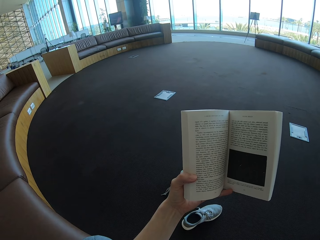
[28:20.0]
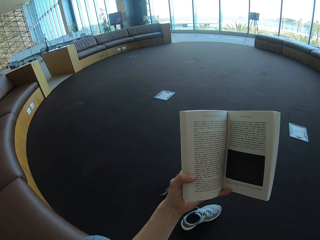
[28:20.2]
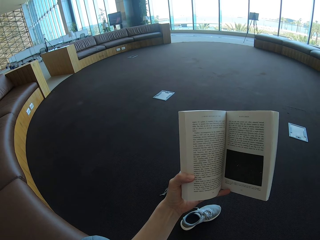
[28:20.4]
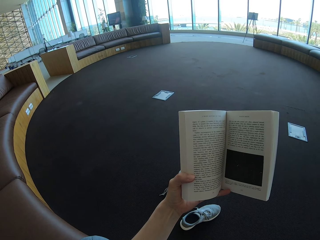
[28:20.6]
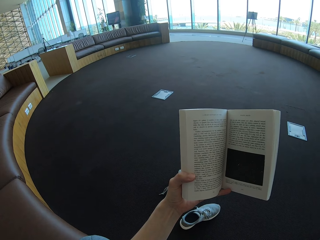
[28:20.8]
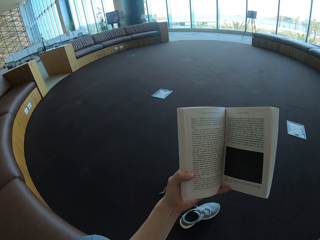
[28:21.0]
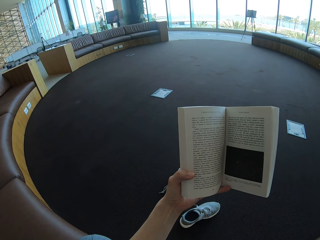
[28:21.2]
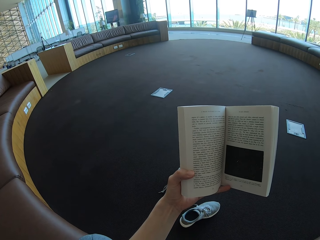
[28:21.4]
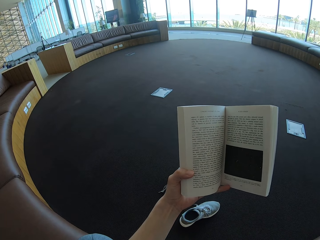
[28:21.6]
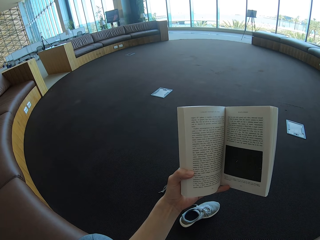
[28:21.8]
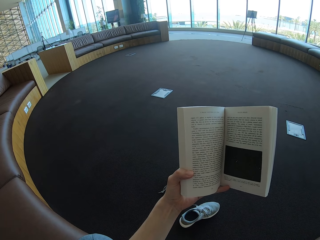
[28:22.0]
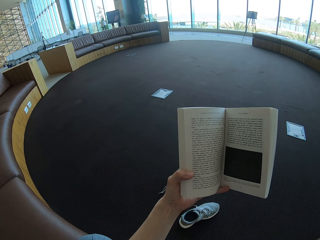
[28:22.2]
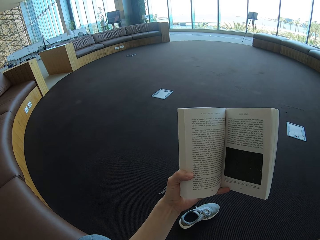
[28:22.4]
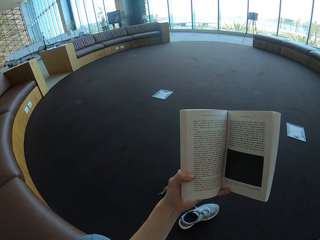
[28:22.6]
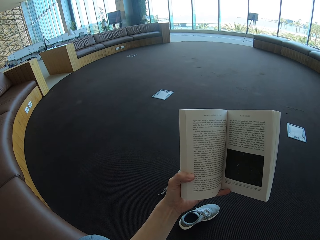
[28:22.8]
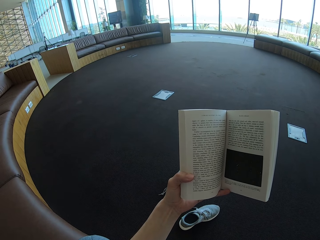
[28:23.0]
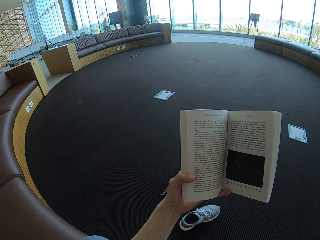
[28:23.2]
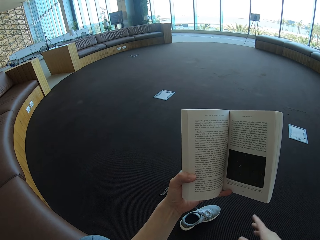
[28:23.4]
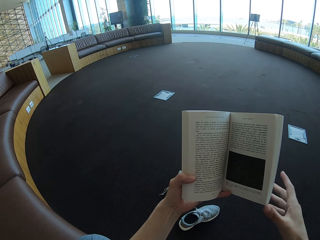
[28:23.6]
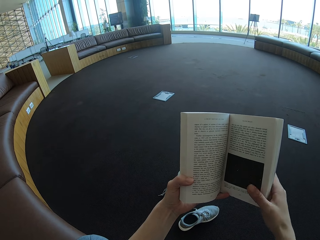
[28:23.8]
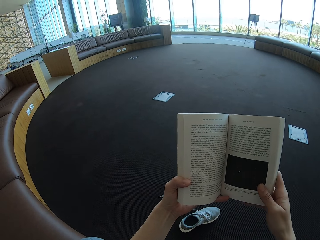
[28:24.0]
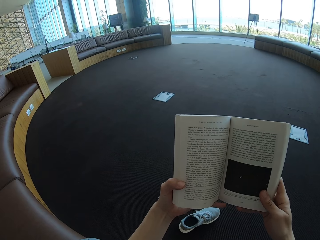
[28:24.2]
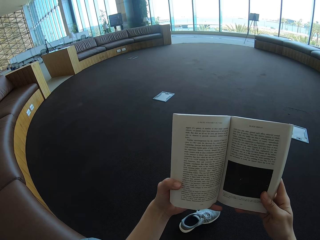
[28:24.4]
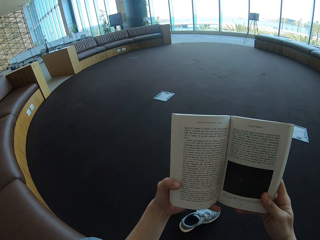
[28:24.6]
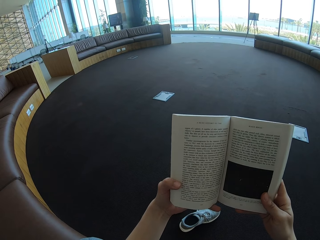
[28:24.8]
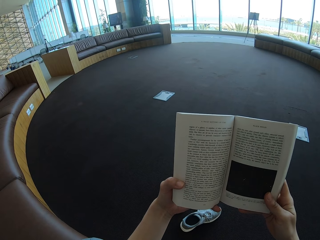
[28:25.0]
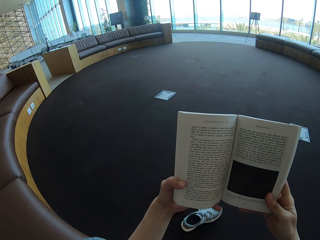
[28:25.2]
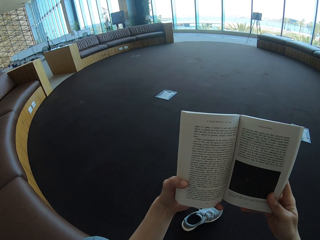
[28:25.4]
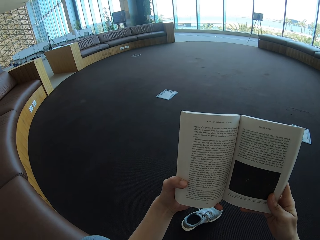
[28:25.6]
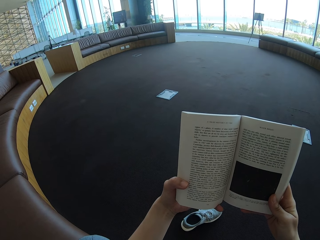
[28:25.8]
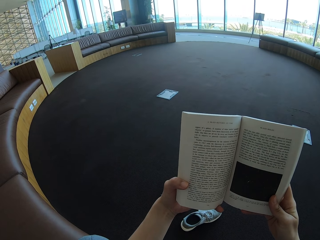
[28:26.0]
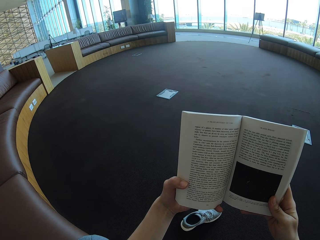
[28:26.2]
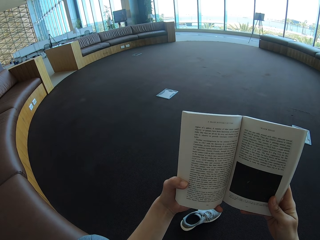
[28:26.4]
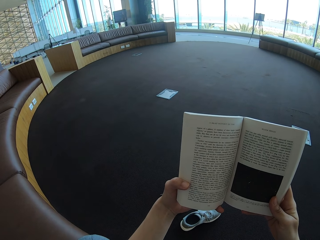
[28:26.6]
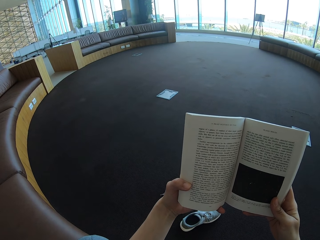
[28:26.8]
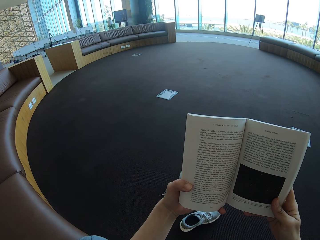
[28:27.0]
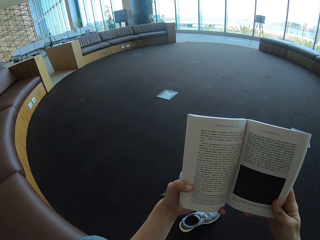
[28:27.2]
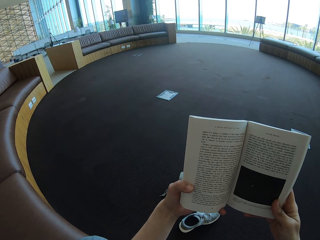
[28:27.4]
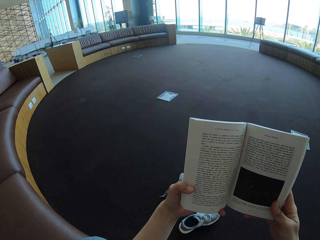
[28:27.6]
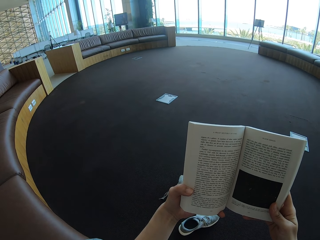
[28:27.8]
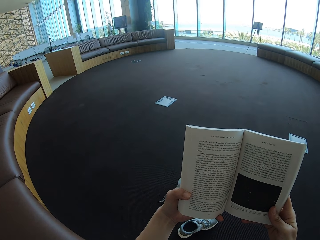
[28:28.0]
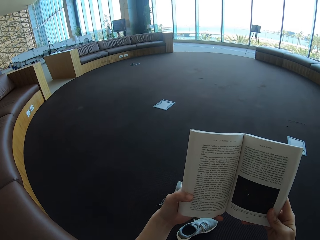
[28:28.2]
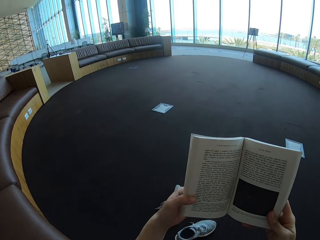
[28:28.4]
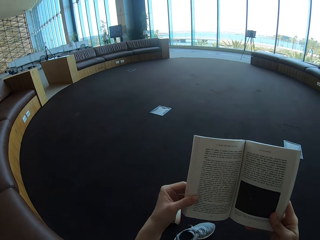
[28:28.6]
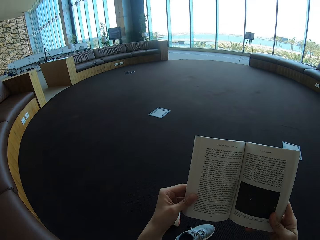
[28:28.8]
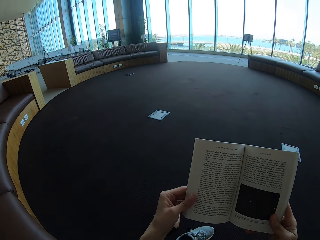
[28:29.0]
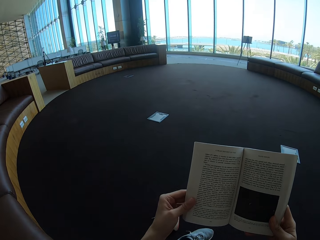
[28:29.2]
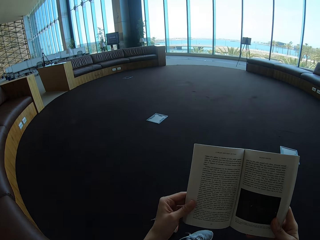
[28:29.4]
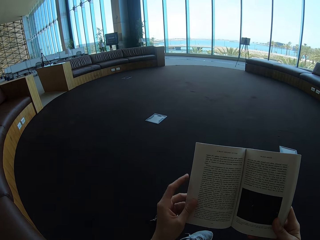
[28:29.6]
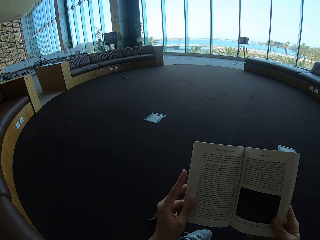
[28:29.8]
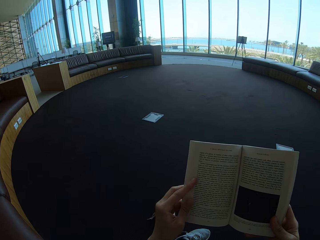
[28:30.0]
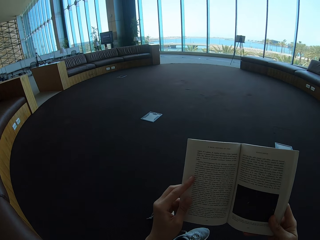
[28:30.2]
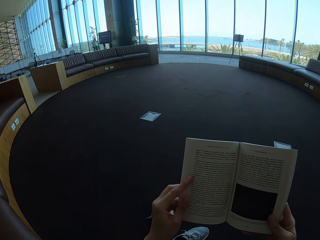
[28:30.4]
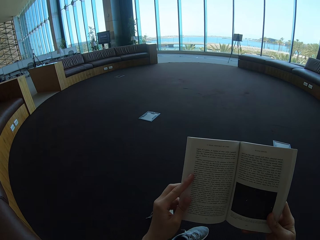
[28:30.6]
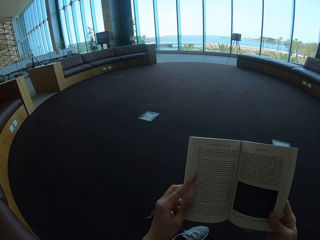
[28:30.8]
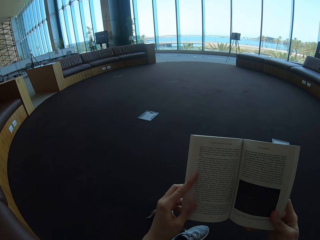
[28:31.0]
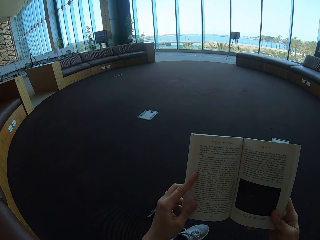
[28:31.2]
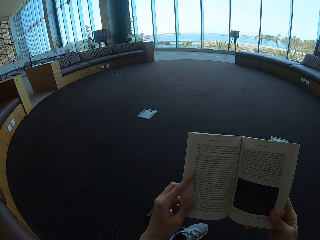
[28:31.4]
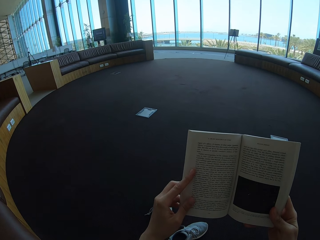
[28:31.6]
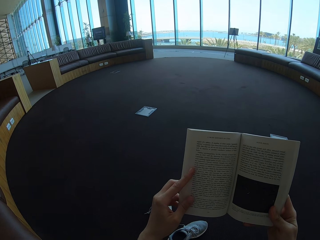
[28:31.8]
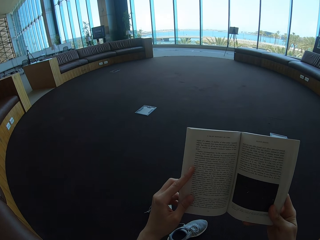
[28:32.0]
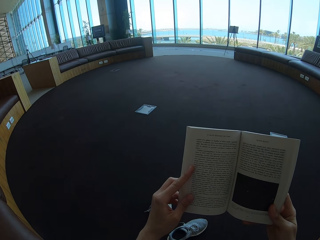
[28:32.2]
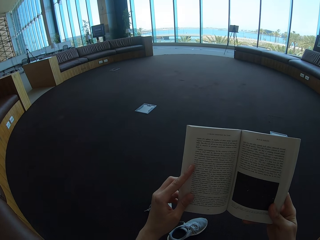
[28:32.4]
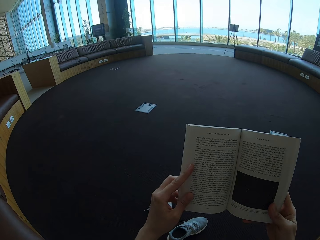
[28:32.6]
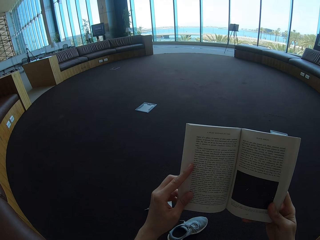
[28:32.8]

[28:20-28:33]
The camera wearer holds the story book with the left hand. They hold the book with both hands. They read the book. They hold the story book with both hands.

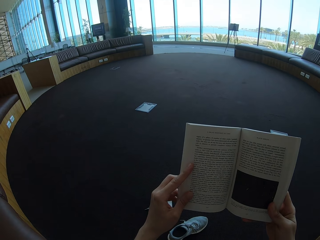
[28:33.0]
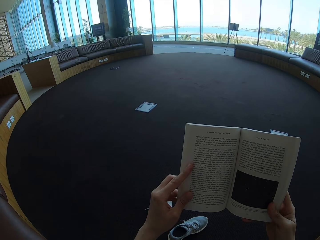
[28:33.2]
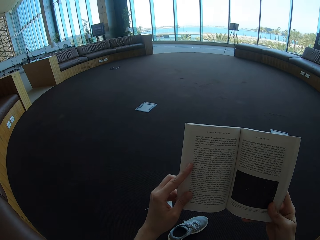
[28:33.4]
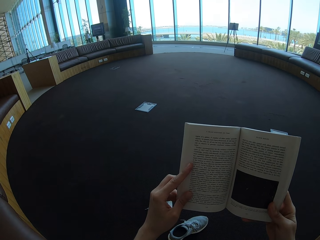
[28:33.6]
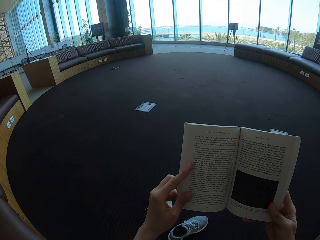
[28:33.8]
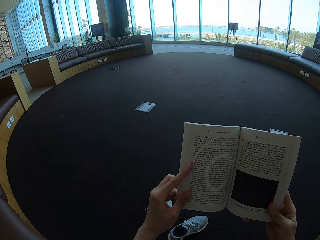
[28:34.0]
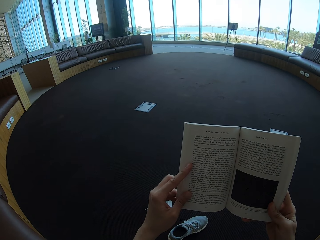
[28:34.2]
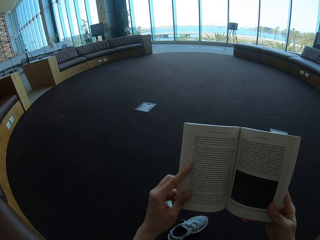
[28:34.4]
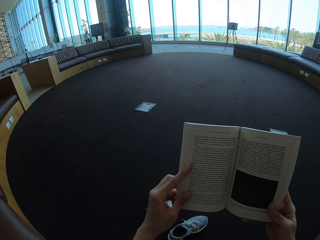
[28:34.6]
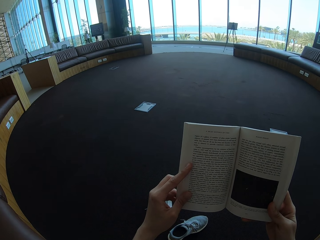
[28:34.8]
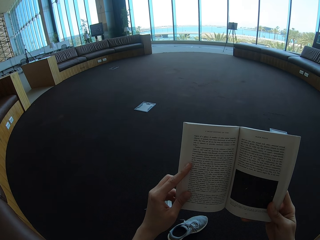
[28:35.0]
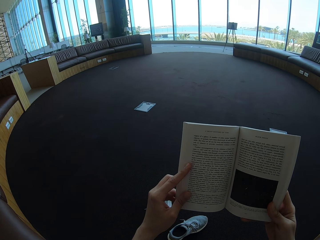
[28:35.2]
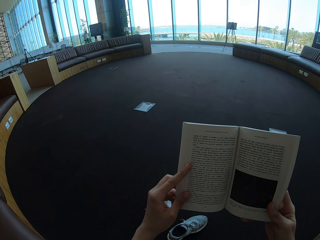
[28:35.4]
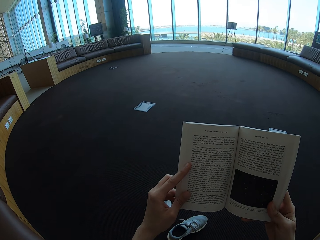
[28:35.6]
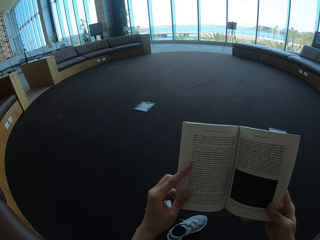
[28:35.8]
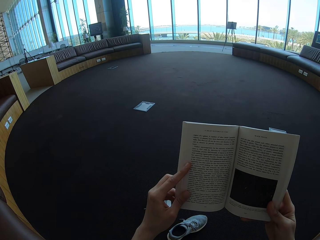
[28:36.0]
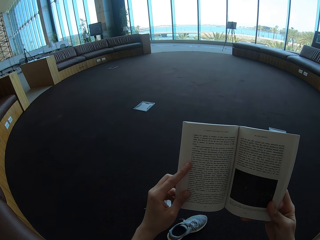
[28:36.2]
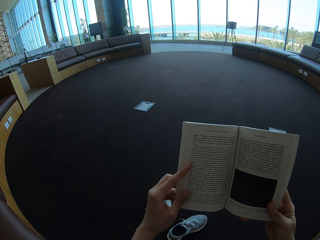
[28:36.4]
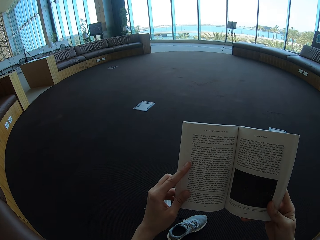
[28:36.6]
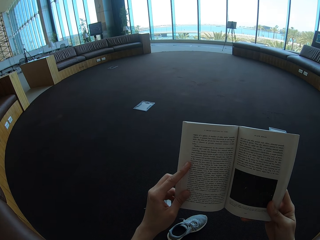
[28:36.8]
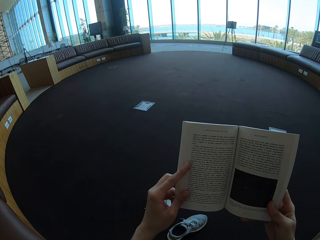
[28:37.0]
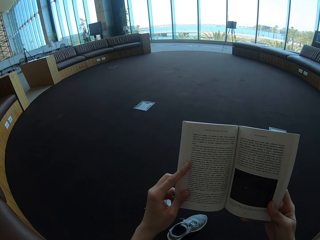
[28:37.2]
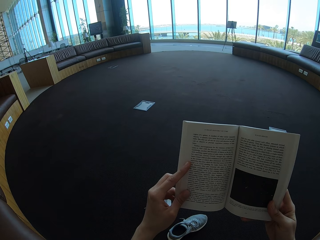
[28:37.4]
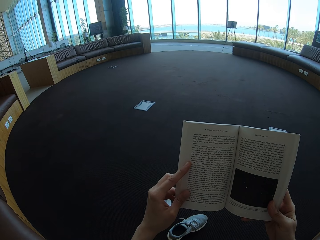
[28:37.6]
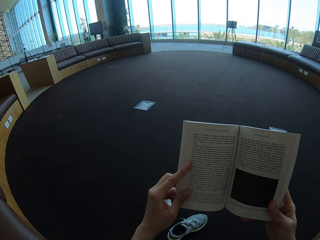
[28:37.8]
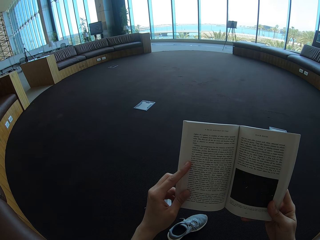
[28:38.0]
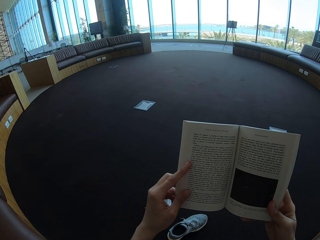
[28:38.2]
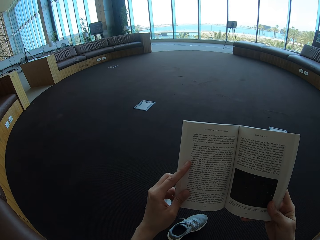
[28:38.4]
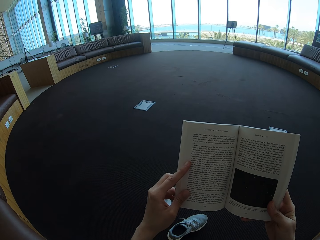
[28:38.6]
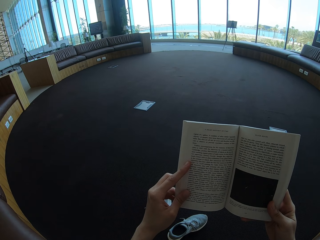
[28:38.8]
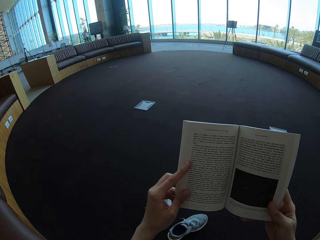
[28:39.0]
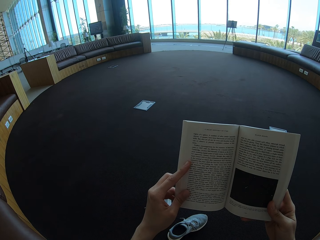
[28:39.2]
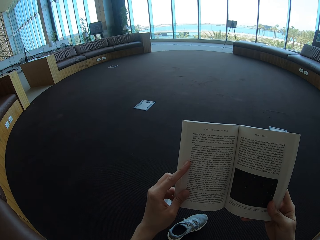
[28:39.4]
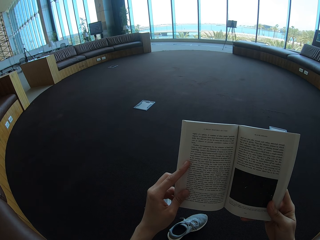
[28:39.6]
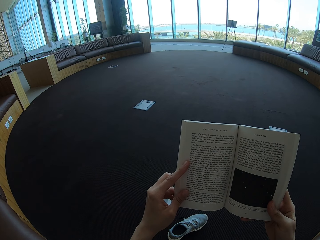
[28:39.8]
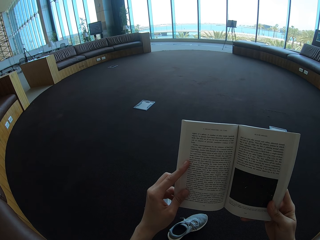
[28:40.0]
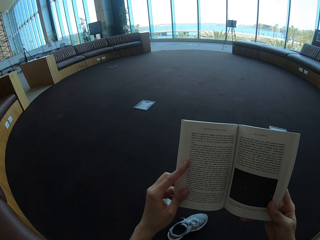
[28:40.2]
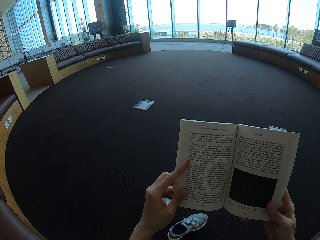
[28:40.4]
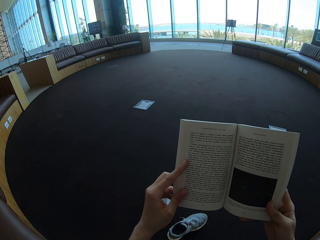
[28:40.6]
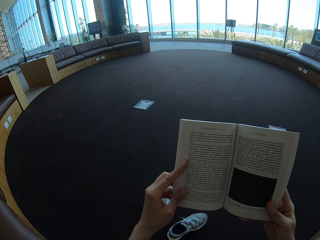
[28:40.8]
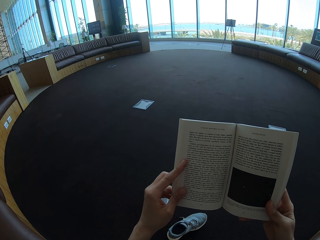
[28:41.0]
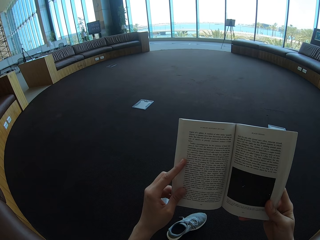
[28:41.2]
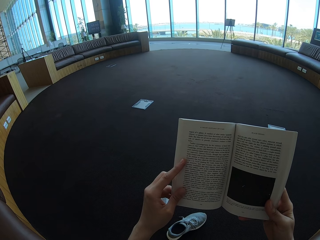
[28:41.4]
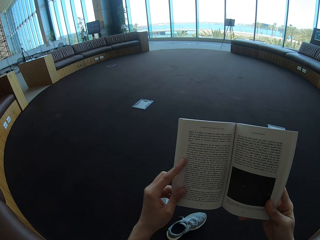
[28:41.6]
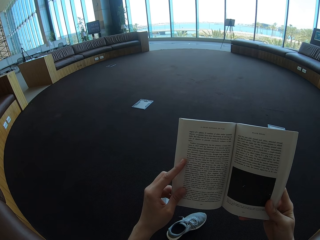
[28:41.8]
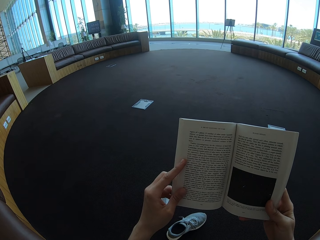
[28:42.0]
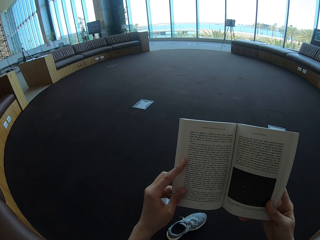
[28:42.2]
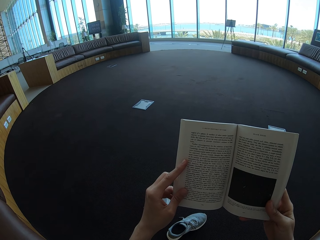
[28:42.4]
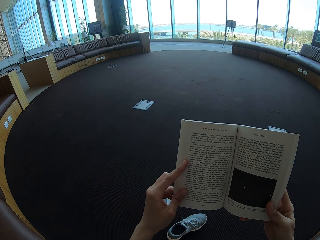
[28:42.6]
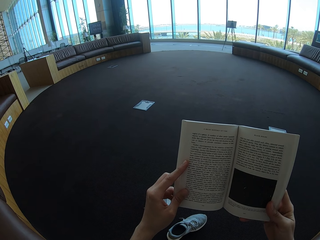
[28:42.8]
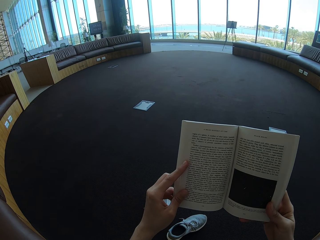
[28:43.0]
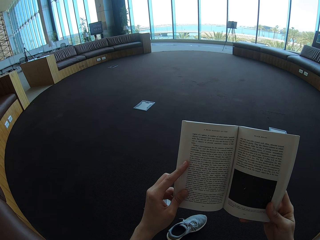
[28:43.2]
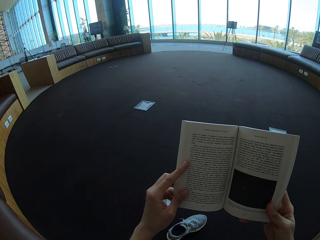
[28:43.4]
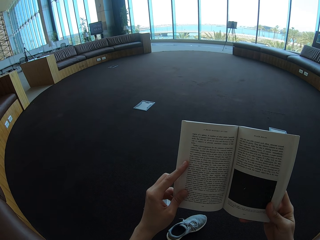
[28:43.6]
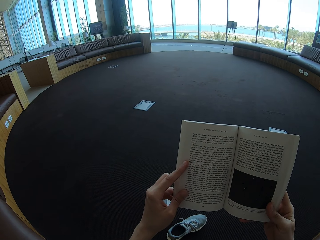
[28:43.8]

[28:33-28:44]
The camera wearer holds the text book.
